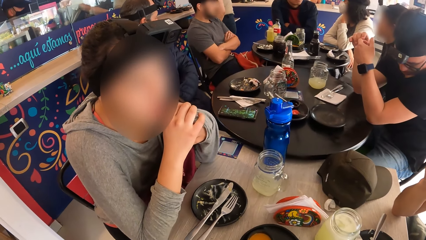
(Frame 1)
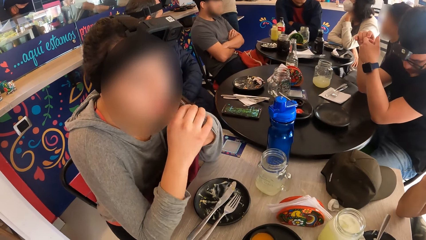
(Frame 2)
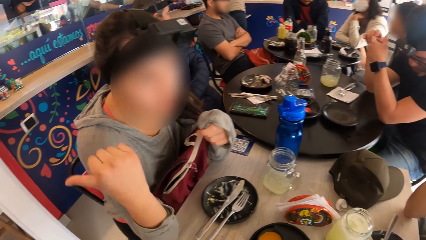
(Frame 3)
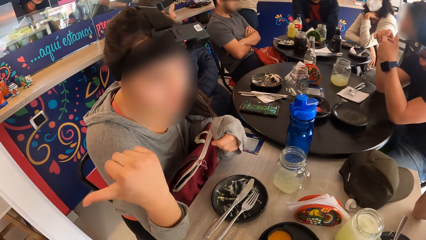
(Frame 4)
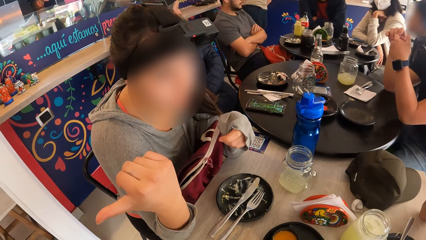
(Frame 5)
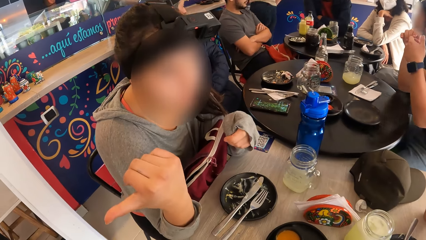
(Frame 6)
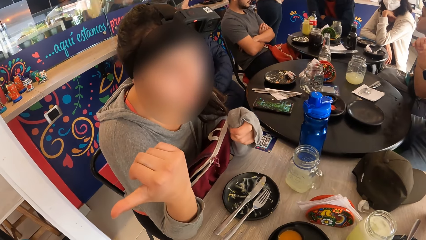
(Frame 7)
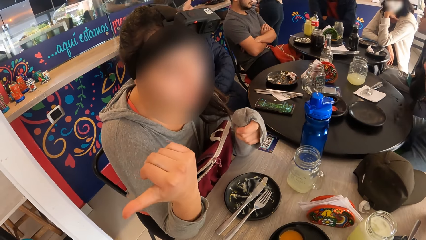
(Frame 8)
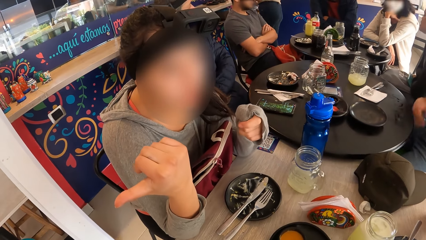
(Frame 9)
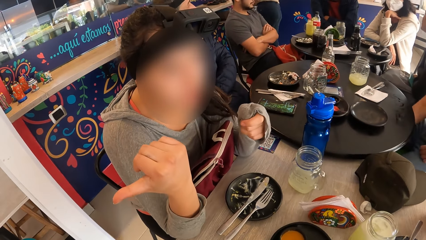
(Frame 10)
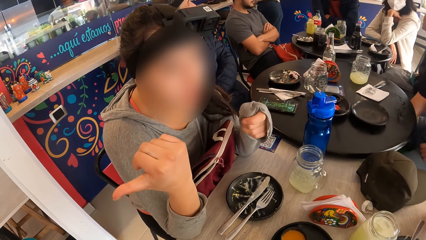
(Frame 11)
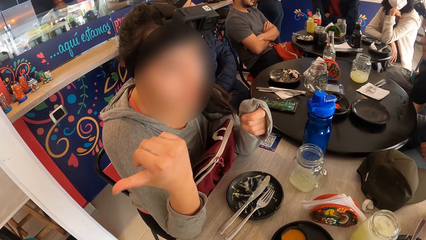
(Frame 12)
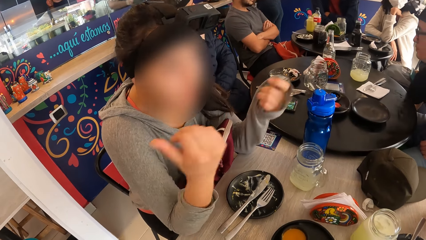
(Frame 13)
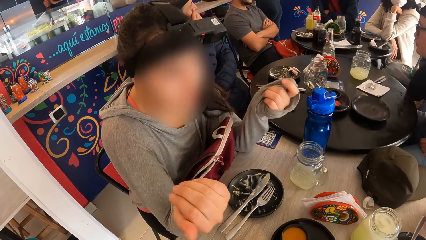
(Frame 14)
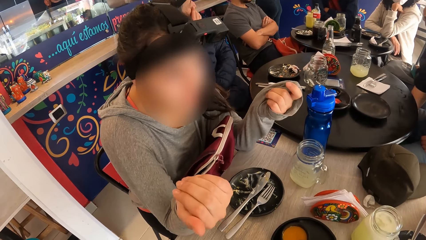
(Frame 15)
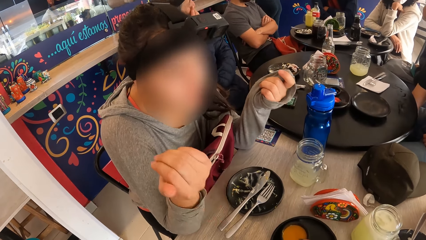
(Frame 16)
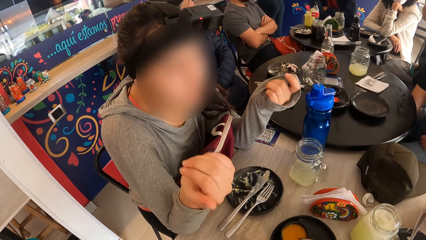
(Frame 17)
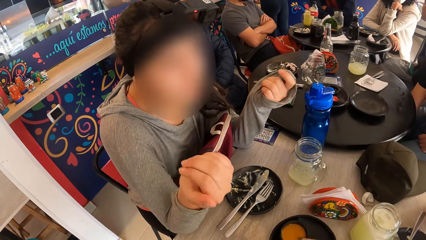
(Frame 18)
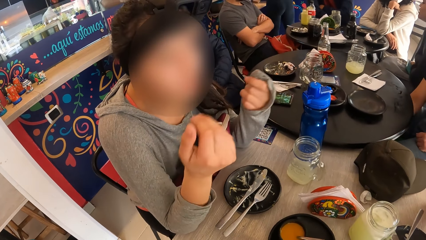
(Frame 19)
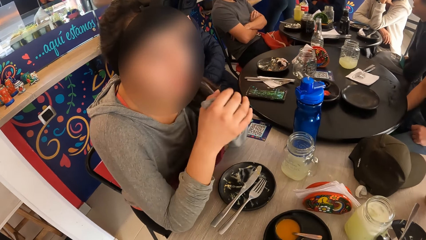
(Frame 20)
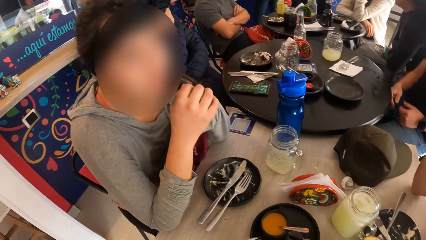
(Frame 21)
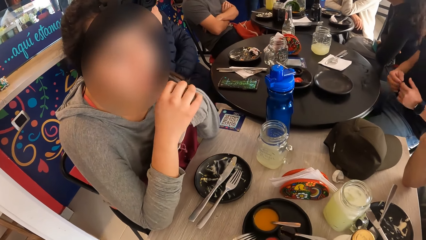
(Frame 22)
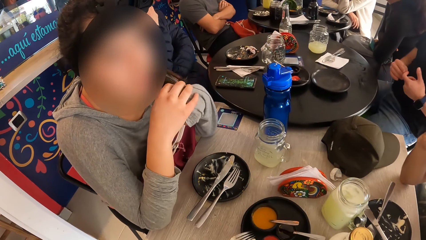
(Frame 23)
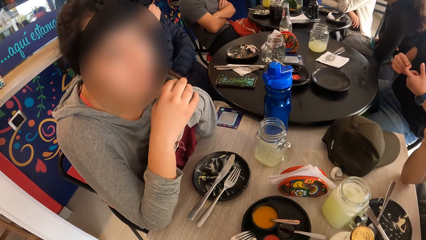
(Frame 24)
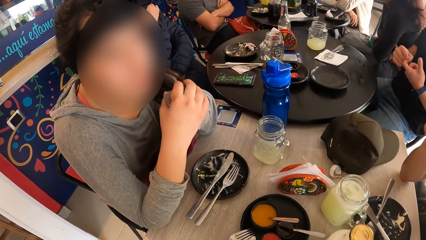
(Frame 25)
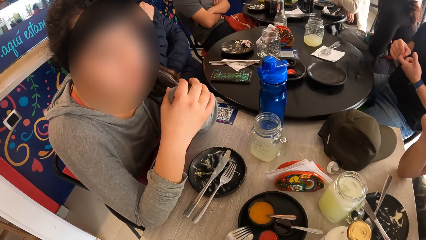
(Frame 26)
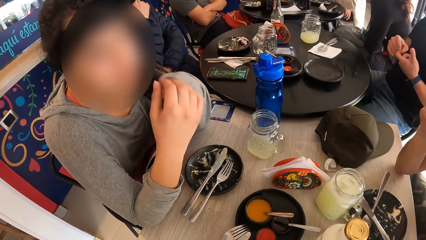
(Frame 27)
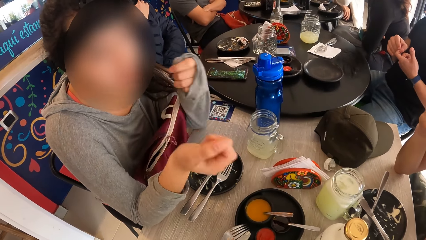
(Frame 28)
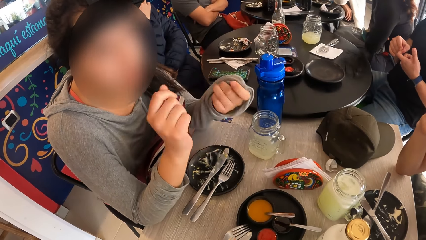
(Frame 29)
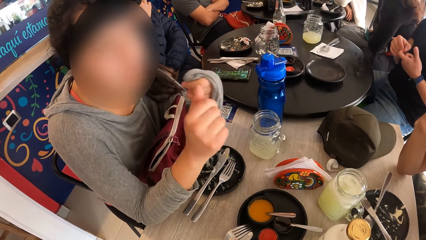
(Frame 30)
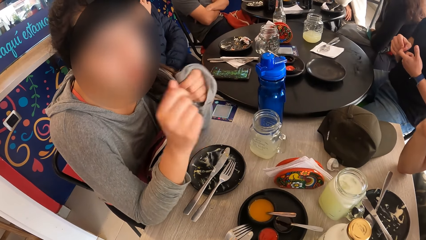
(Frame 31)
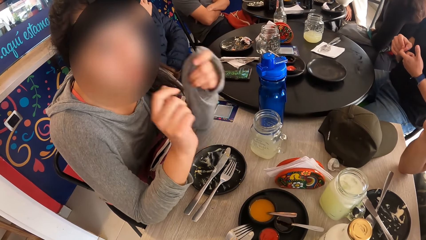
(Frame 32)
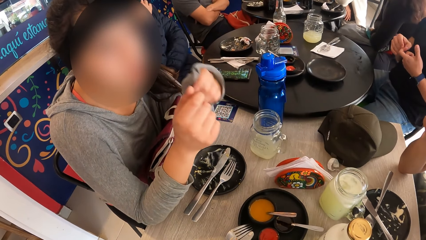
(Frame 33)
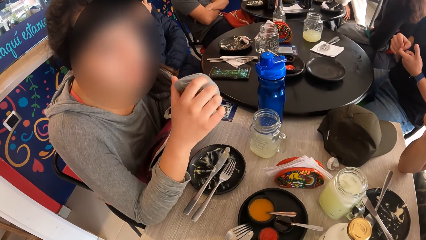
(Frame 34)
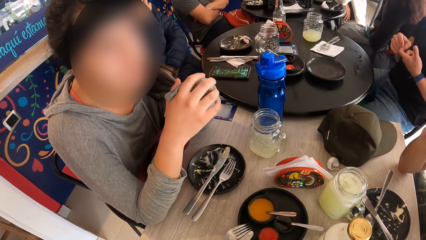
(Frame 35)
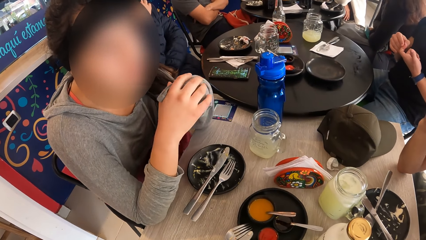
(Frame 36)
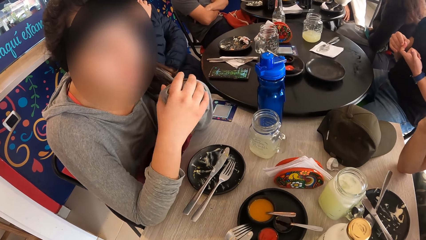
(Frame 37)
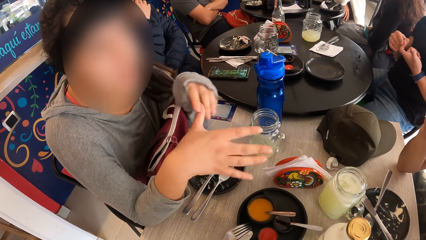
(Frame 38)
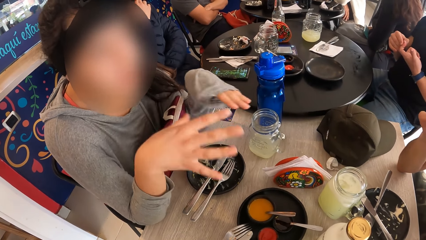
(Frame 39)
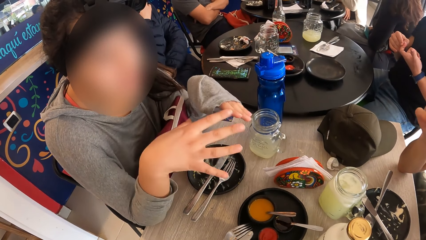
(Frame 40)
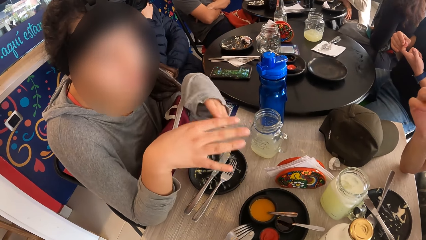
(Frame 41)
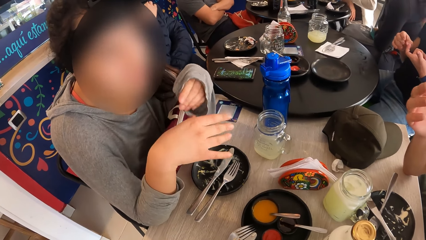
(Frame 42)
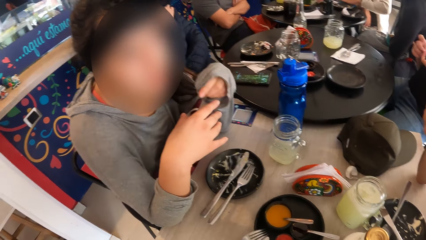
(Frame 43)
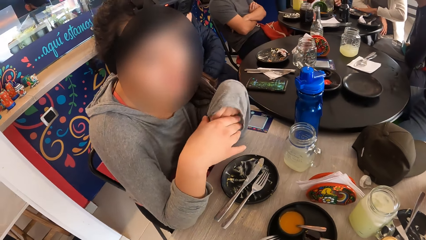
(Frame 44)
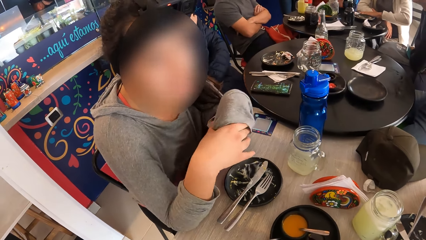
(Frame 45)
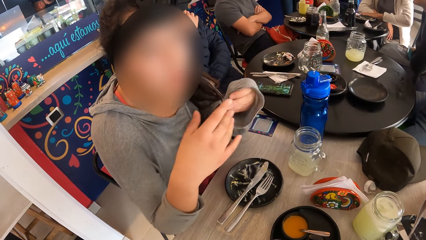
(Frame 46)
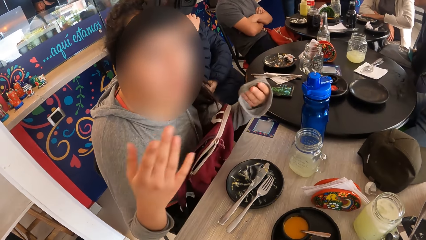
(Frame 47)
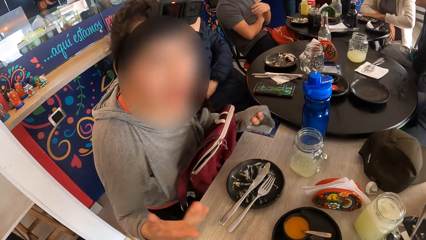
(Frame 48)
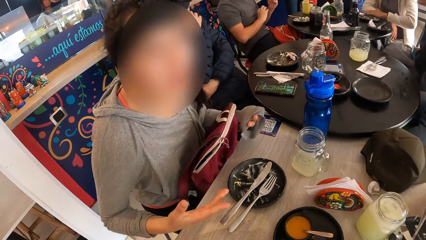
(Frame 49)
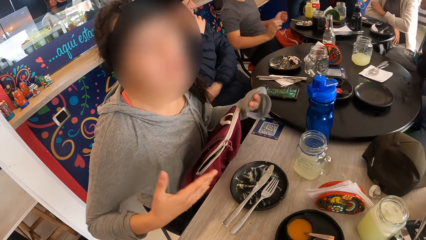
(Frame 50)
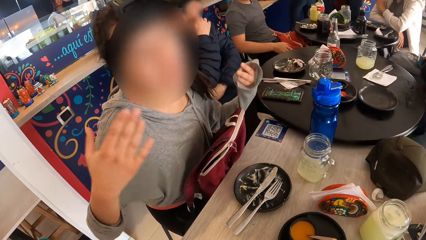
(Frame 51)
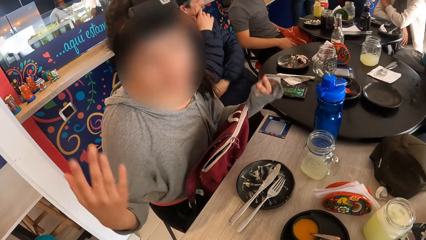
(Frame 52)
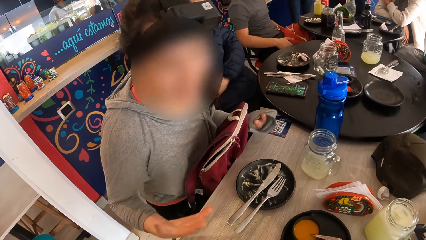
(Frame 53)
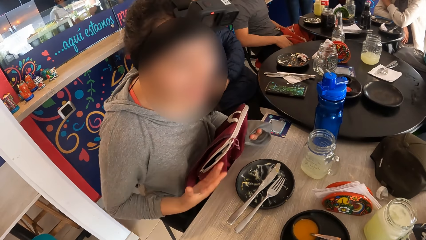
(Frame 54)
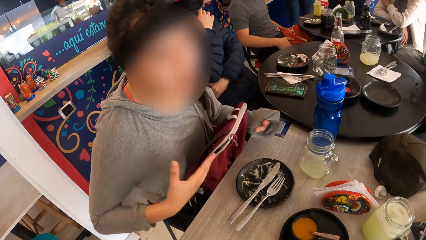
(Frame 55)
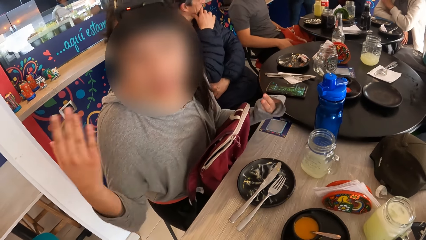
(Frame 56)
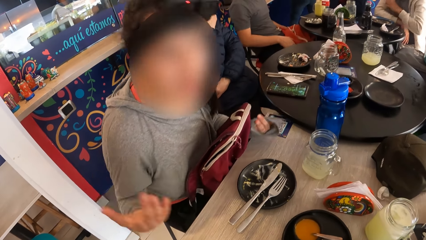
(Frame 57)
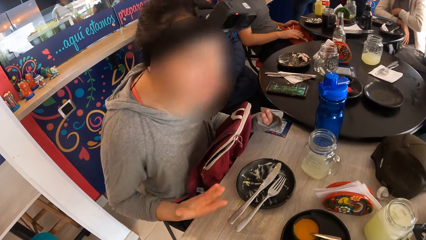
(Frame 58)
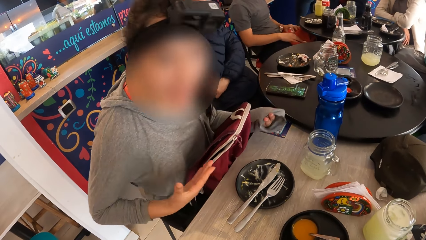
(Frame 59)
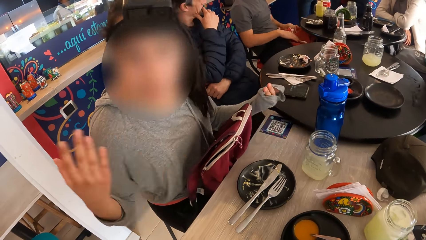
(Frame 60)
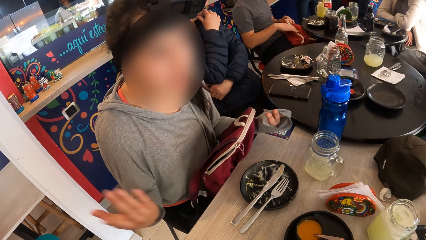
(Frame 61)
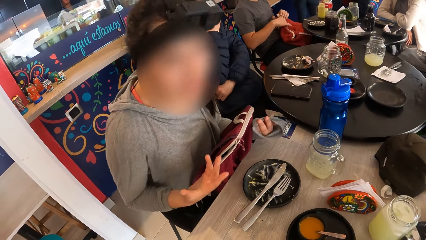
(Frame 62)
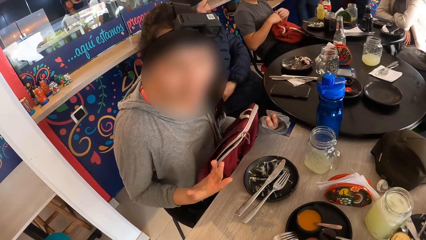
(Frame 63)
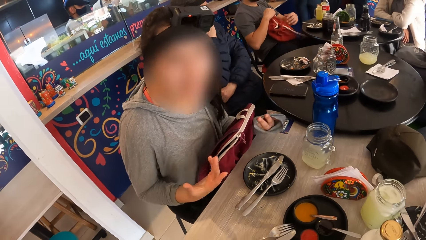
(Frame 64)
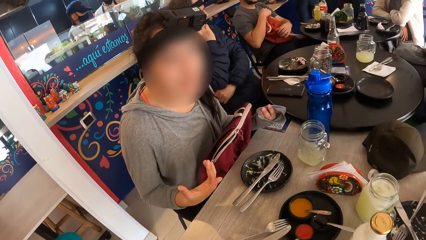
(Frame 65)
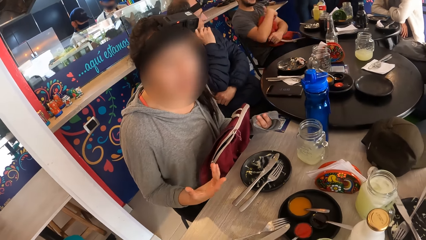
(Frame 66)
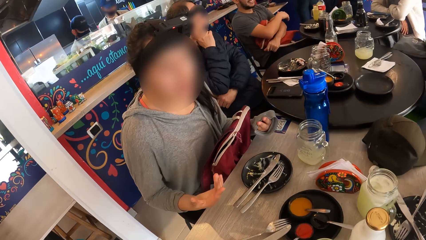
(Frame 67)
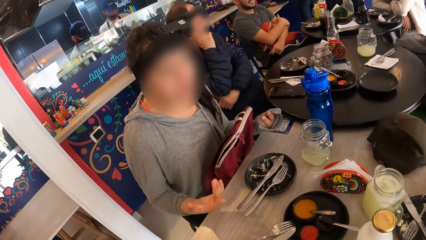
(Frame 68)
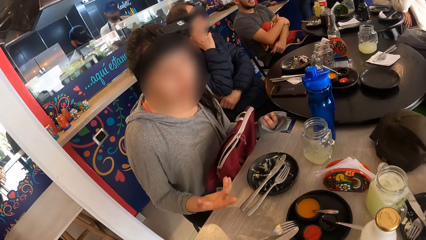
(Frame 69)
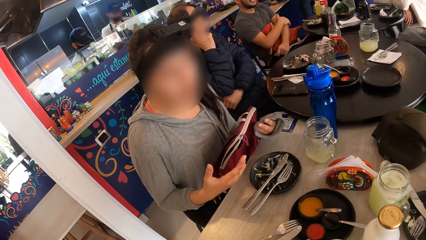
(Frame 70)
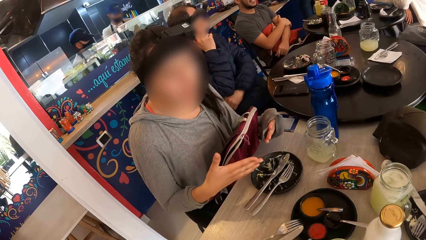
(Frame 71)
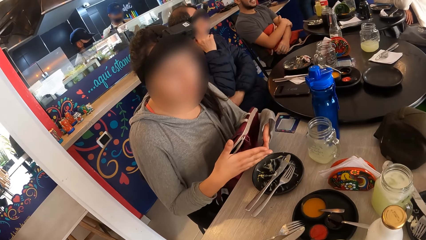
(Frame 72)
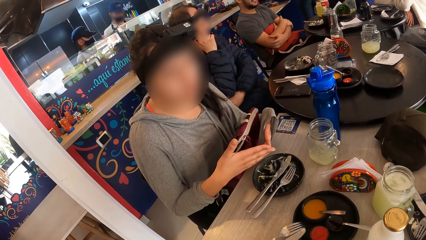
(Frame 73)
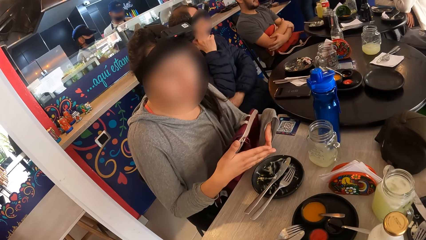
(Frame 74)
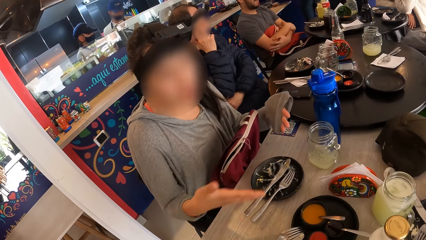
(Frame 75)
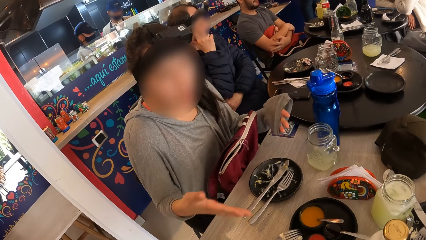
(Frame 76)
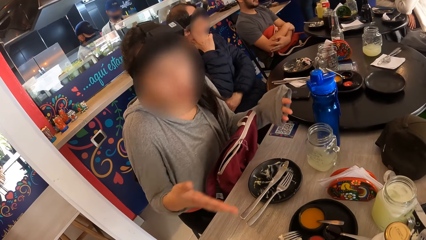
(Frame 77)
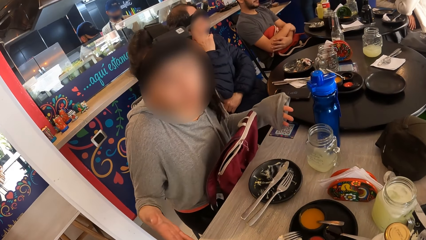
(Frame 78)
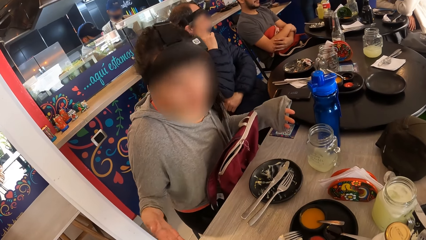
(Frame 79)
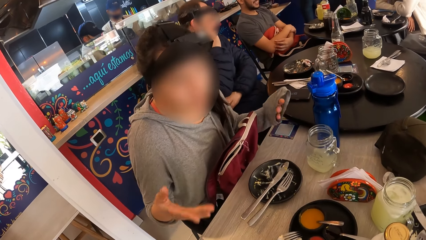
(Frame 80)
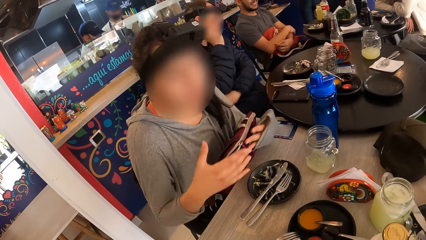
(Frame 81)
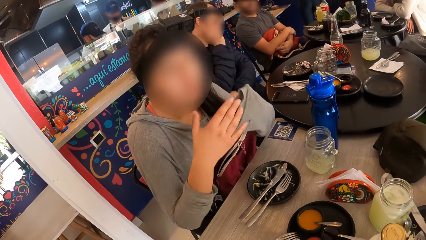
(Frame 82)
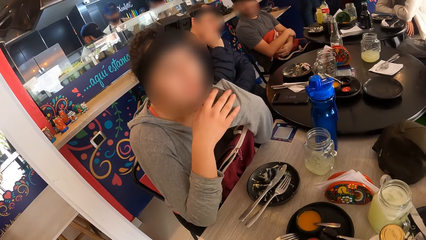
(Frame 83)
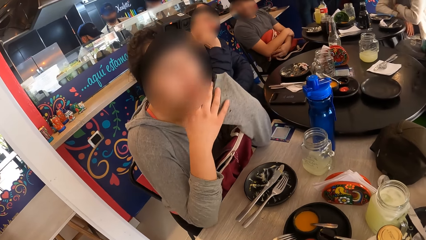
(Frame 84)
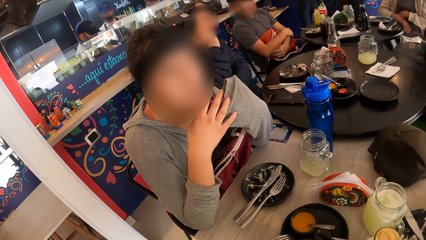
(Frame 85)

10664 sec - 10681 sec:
The man touches his leg with his right hand. Another man touches his face with his right hand. The first man touches his left hand with his right hand. Another man pulls his bag with both hands.
